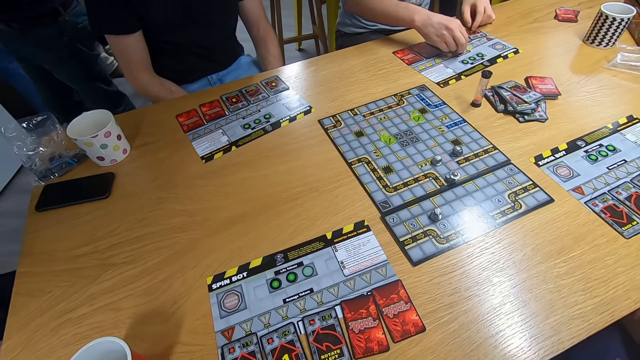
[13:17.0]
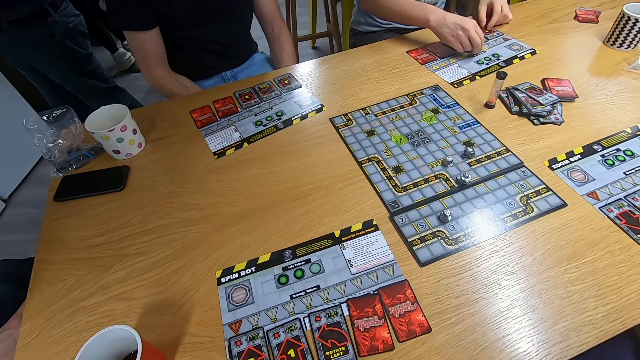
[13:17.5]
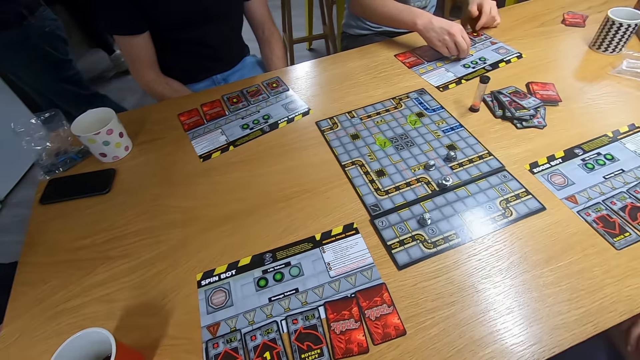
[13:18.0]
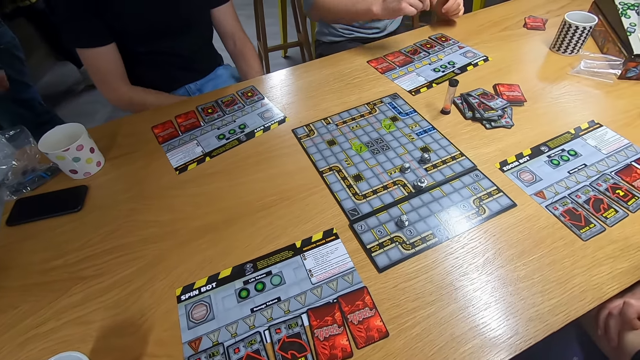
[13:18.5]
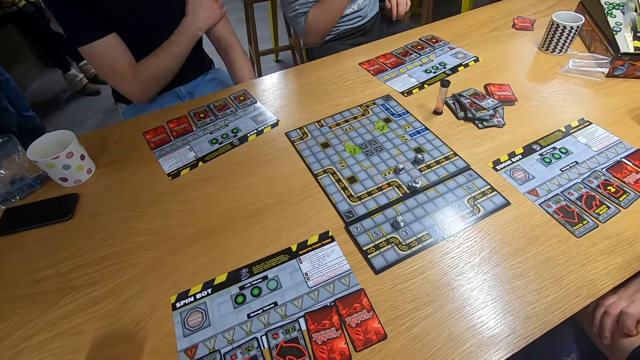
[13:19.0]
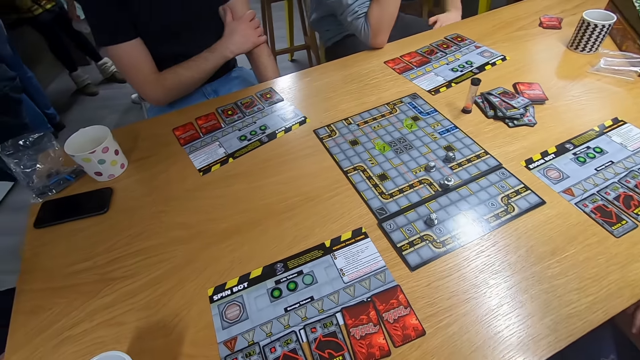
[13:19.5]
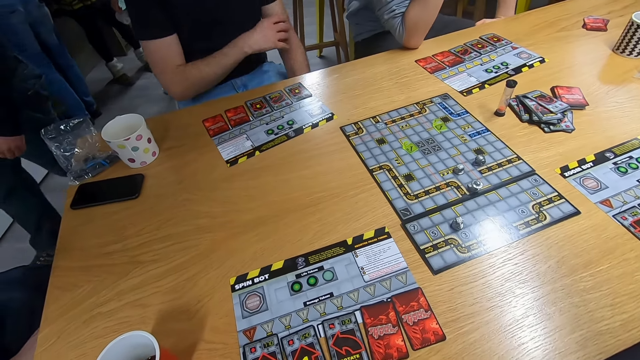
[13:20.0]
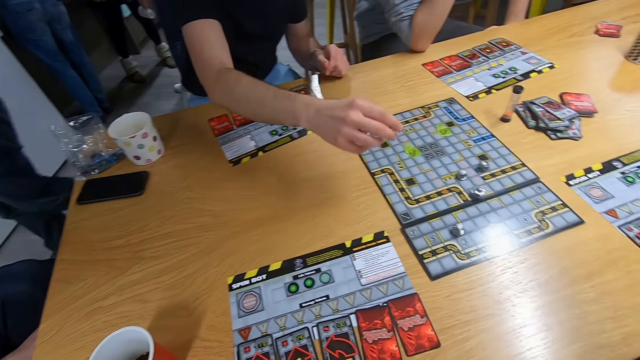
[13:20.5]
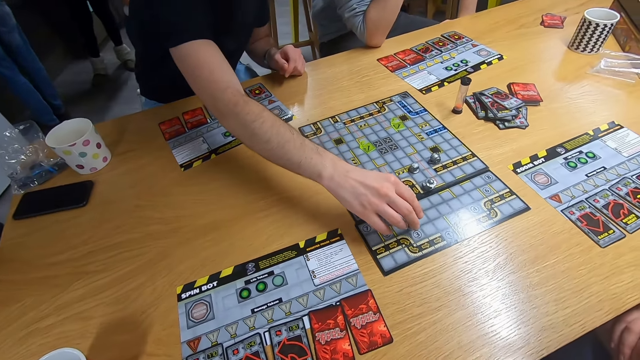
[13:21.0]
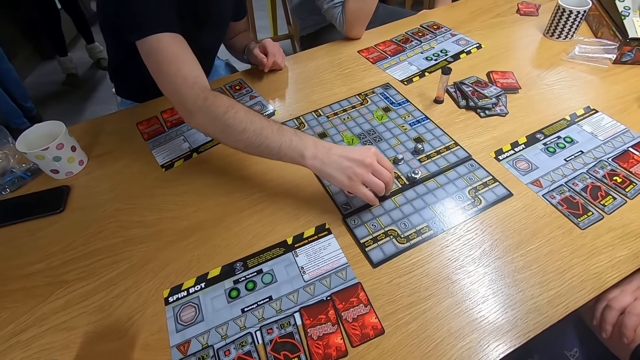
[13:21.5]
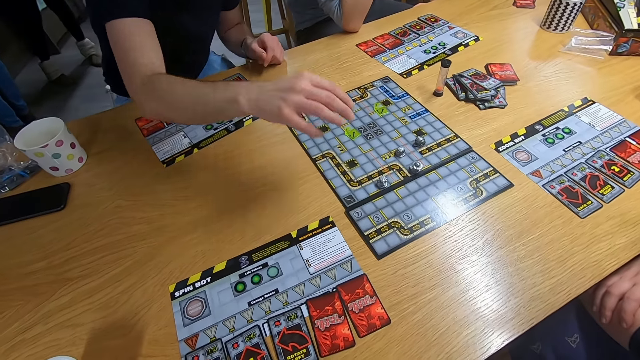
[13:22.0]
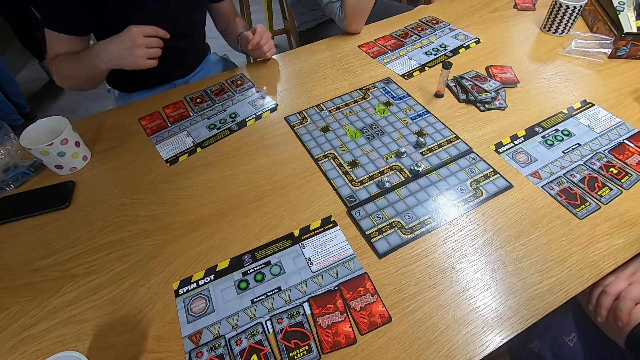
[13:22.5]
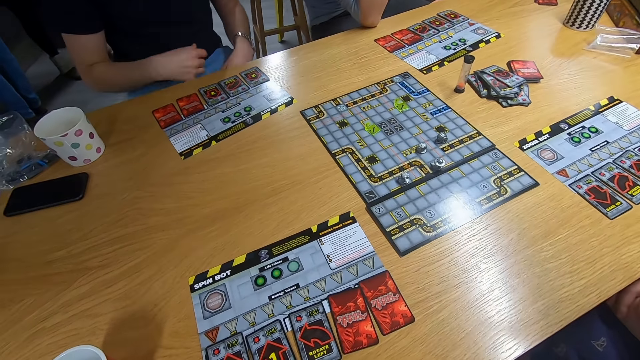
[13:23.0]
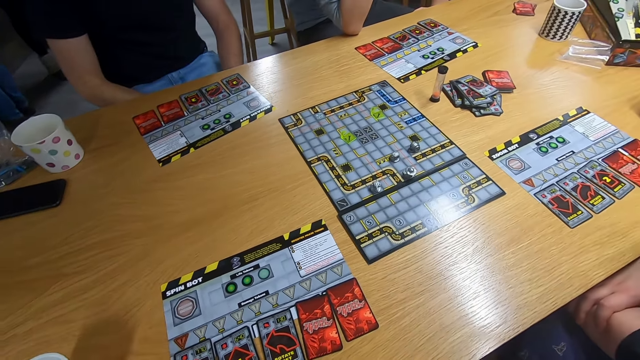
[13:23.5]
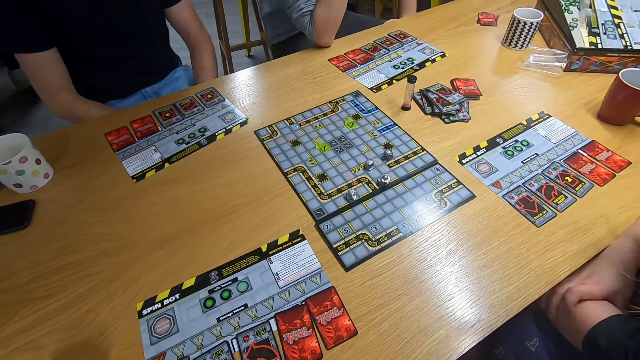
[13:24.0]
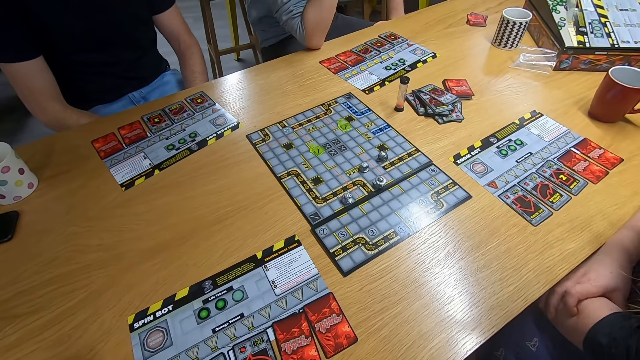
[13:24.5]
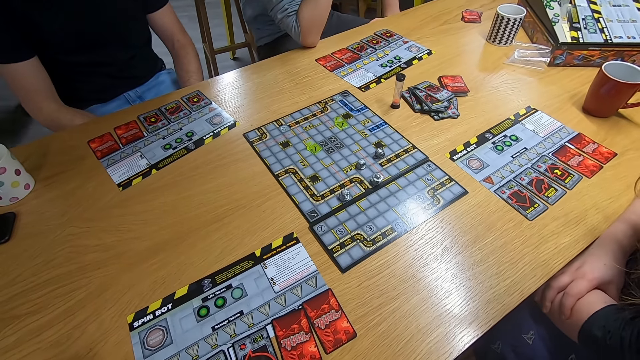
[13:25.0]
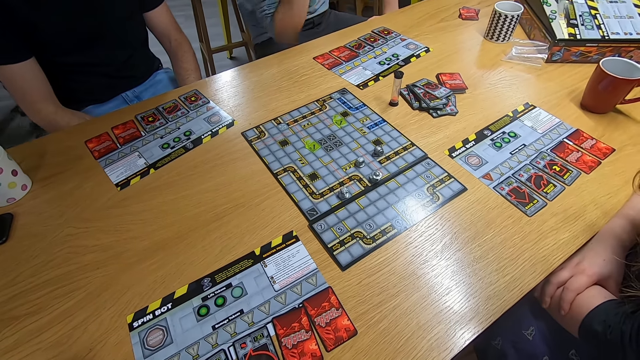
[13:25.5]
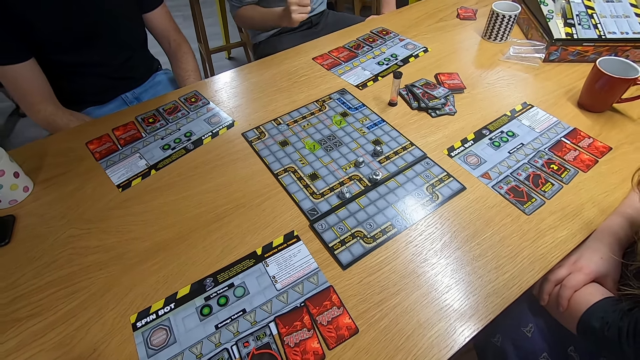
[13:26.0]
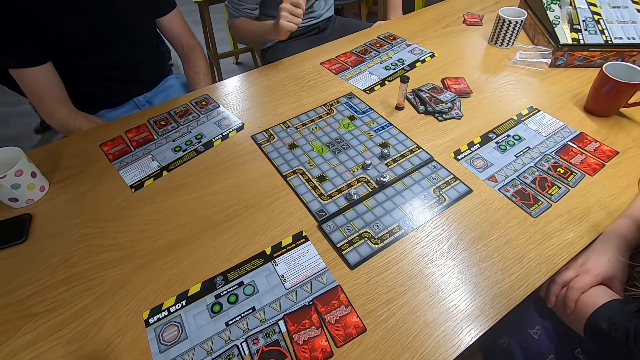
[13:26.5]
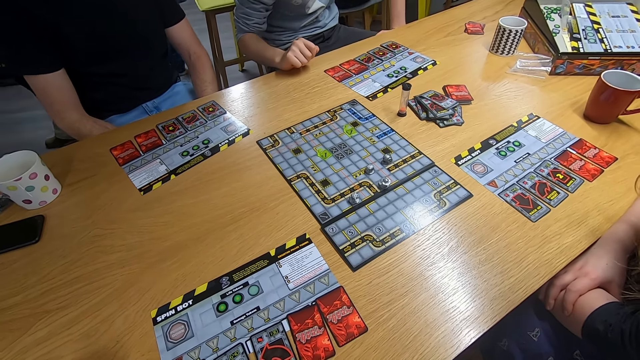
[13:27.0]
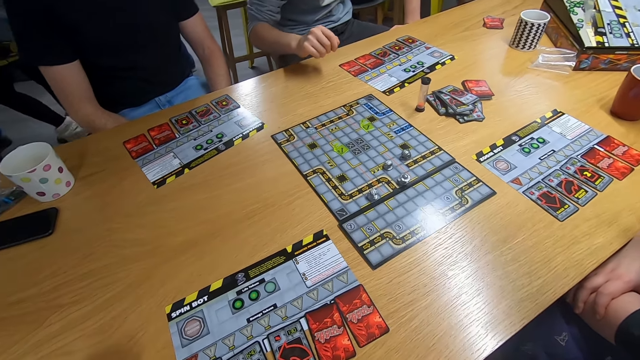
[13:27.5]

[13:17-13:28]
A man swings the right hand and plays the board game. The camera wearer stares at the board game.

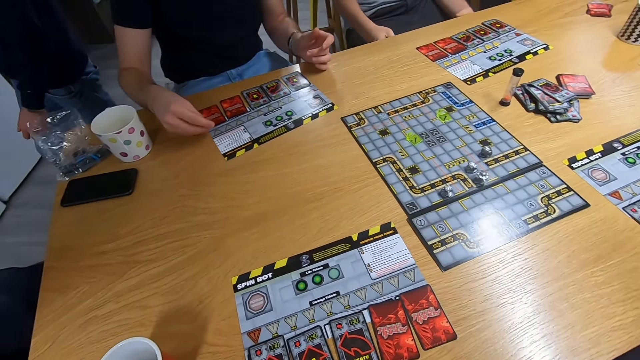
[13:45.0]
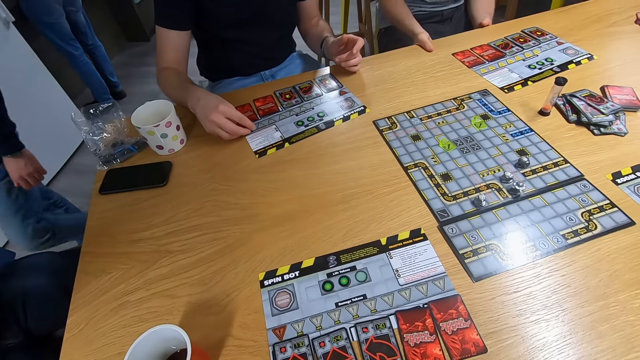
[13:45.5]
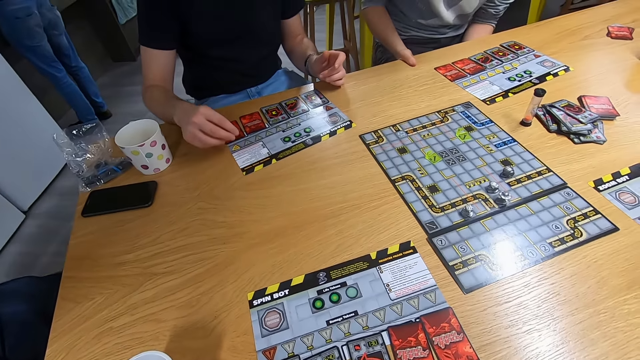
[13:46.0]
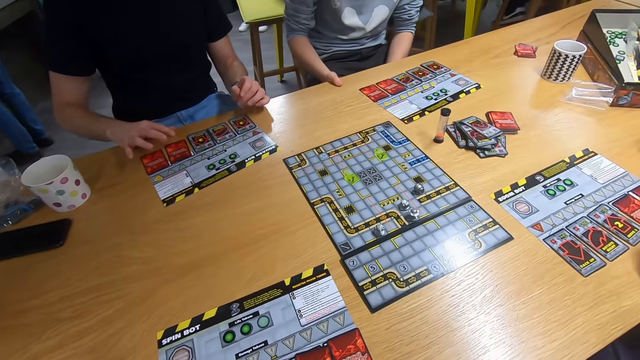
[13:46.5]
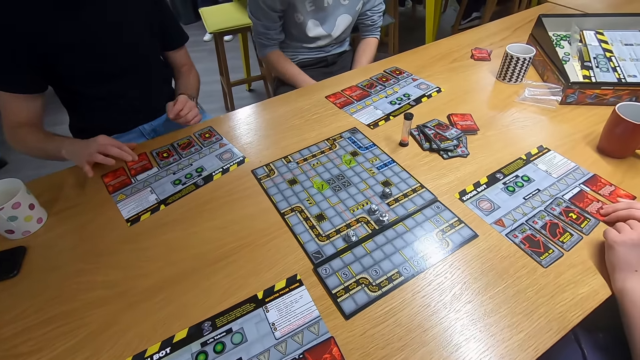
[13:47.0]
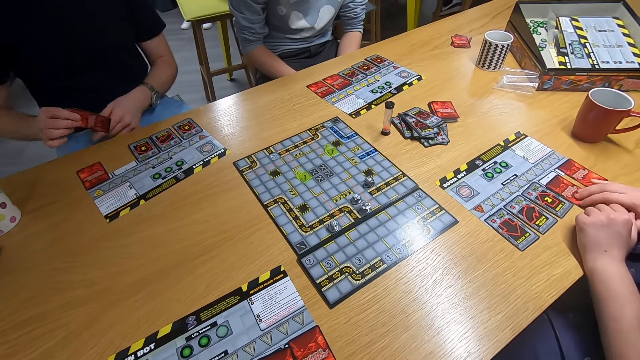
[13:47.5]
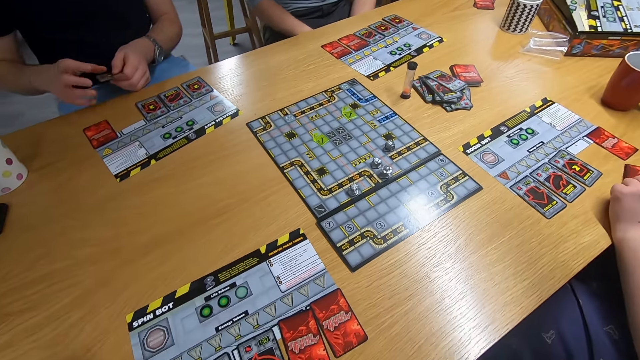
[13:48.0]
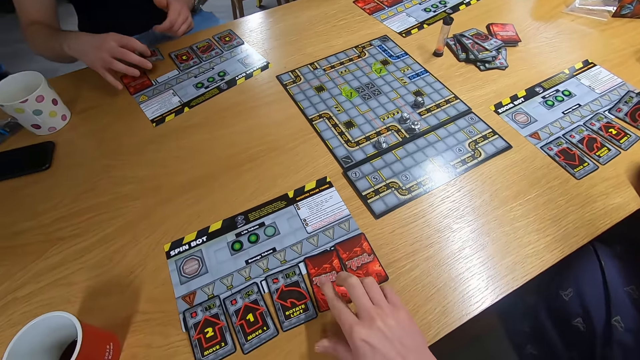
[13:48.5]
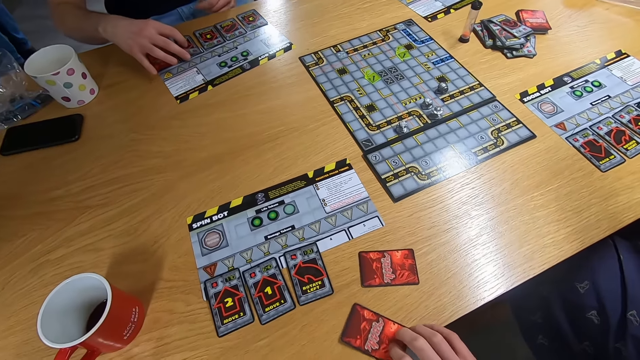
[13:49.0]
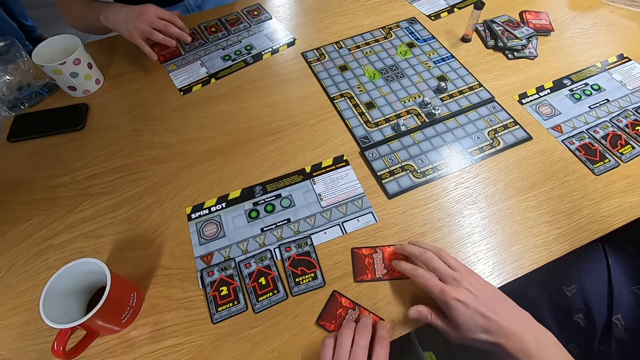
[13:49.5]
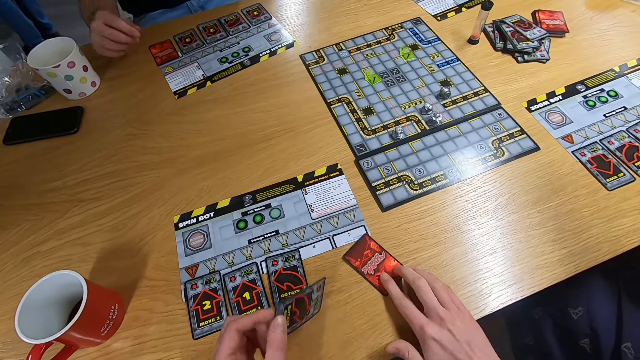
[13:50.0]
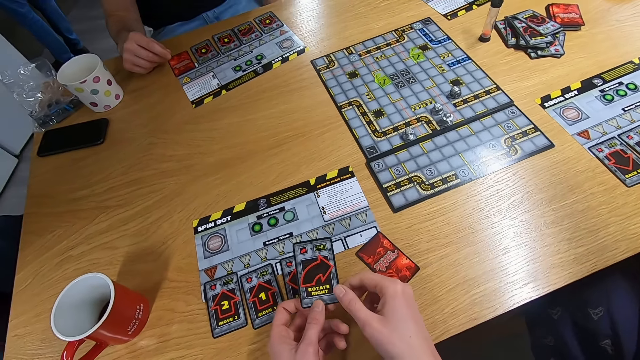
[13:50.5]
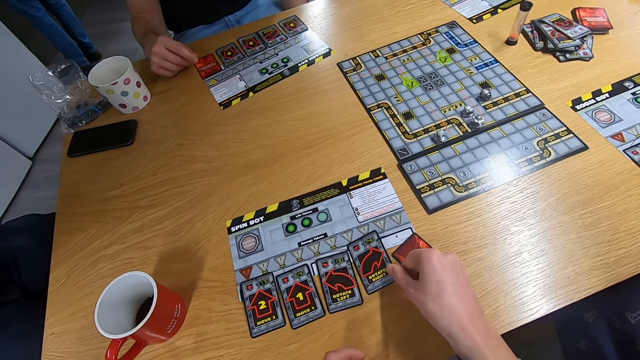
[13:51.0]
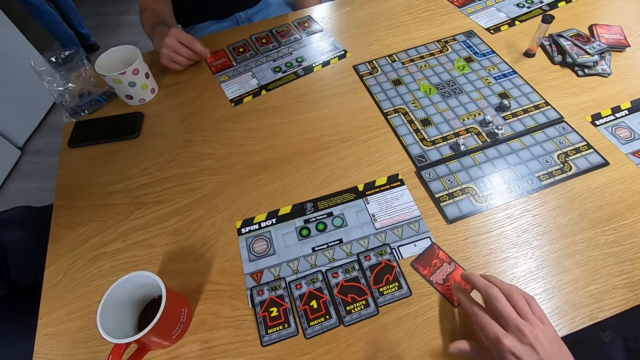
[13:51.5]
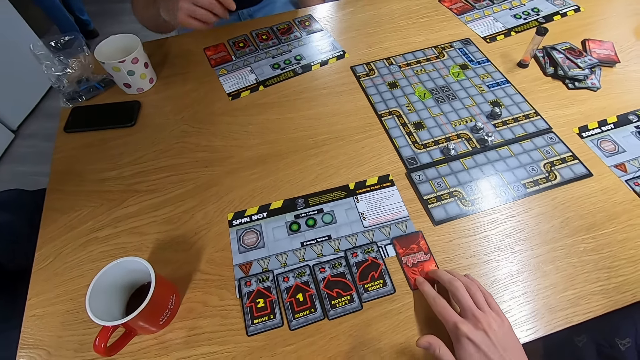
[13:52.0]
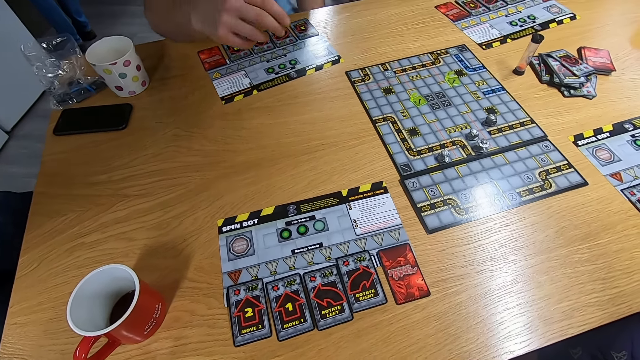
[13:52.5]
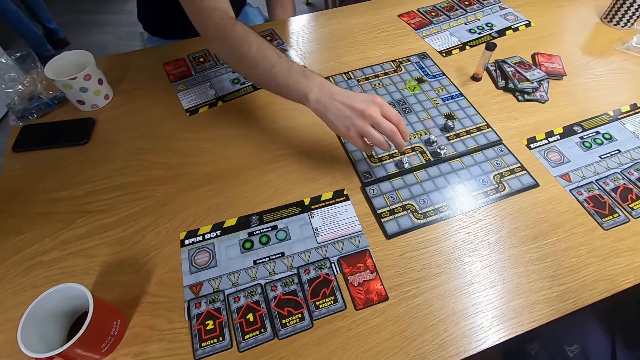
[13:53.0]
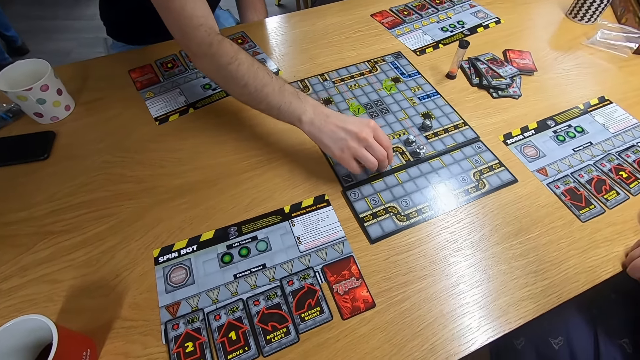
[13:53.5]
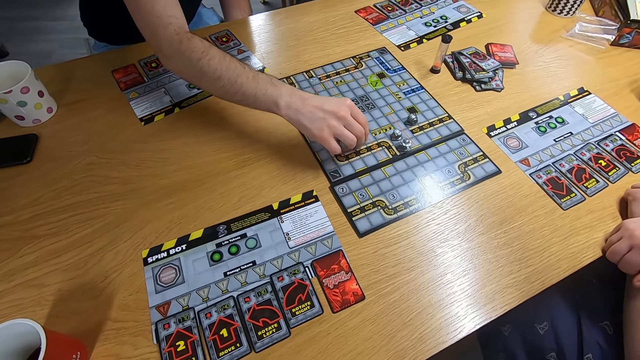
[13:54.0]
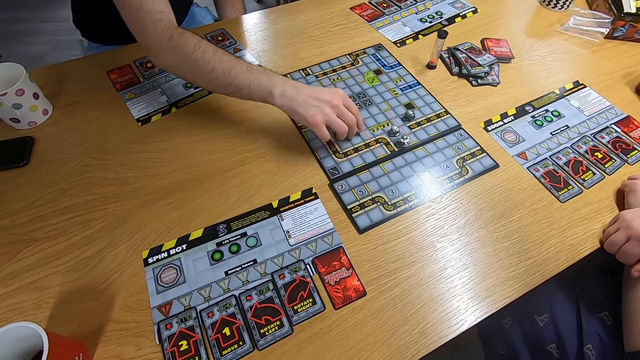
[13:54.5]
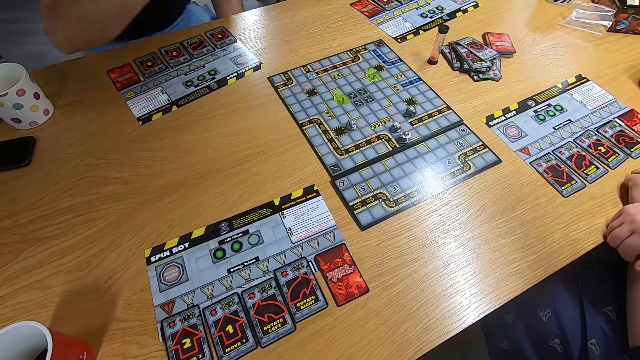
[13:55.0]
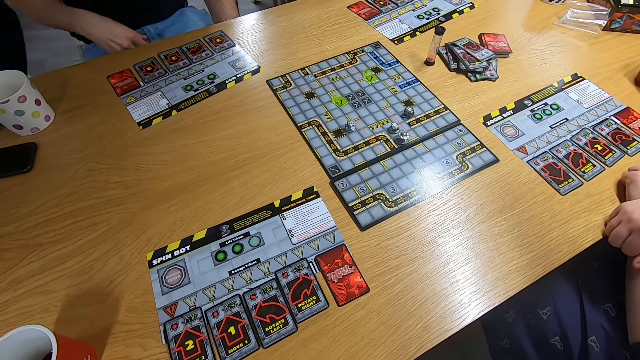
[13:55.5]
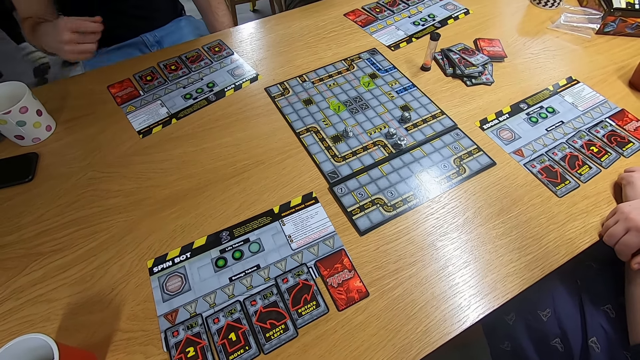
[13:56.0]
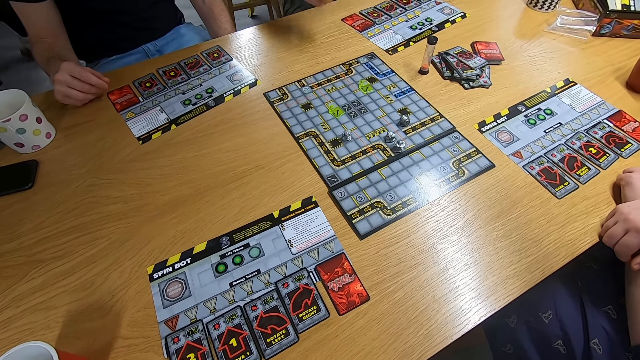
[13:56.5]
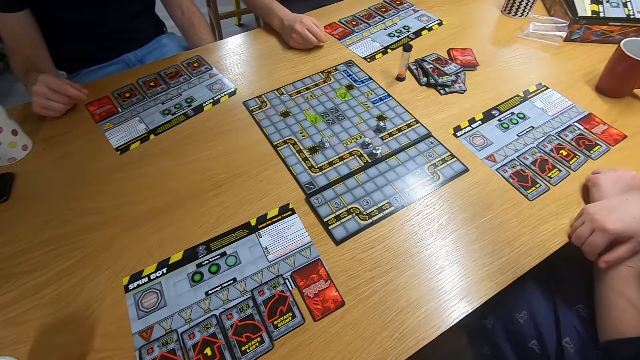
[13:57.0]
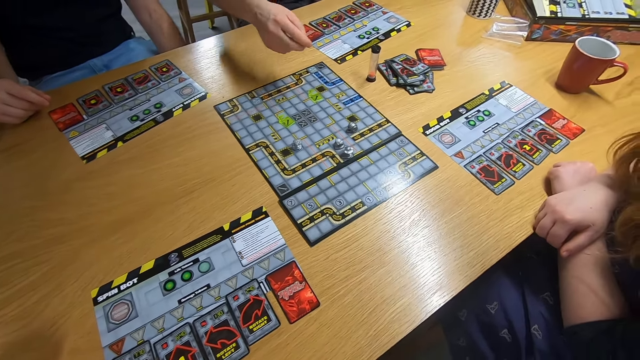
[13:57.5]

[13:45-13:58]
A man picks a card with the right hand. The camera wearer picks the card with the right hand. A lady picks the card with the right hand. The camera wearer drops the card on the desk. The man swings the right hand and plays the board game. The camera wearer stares at the board game.
